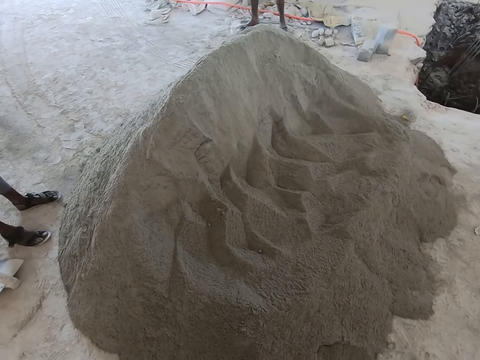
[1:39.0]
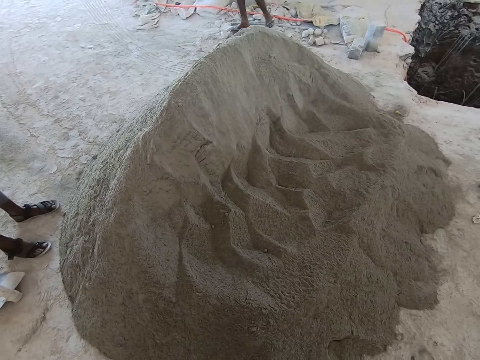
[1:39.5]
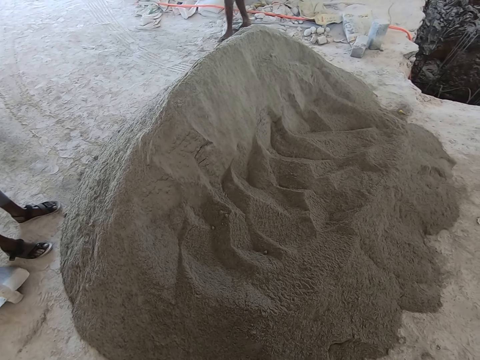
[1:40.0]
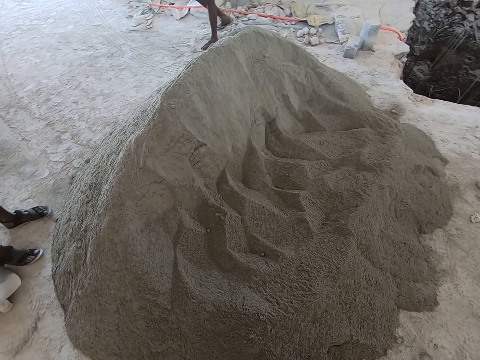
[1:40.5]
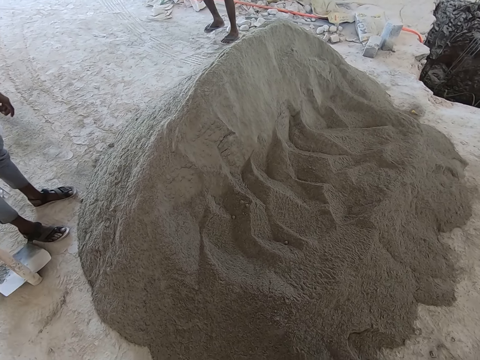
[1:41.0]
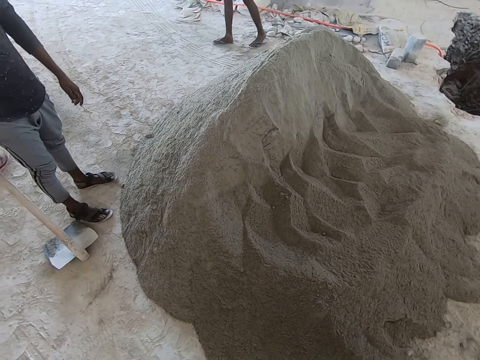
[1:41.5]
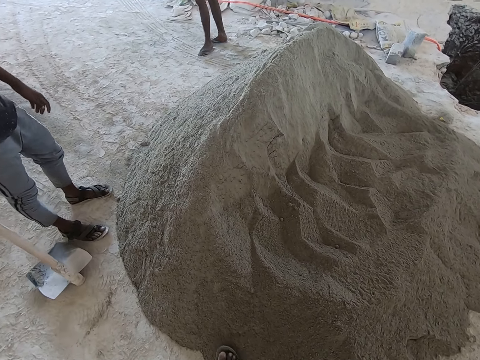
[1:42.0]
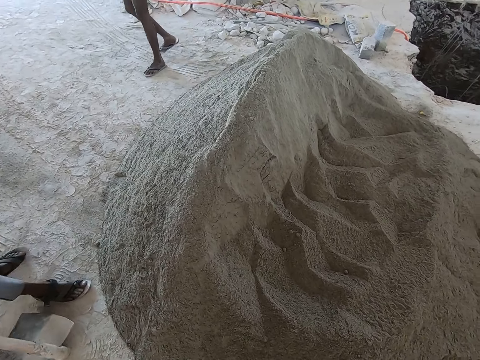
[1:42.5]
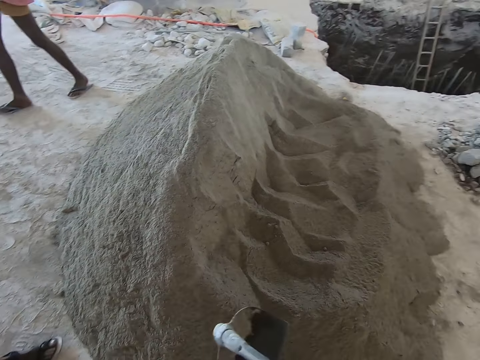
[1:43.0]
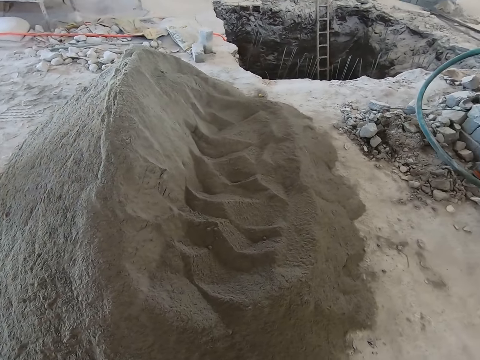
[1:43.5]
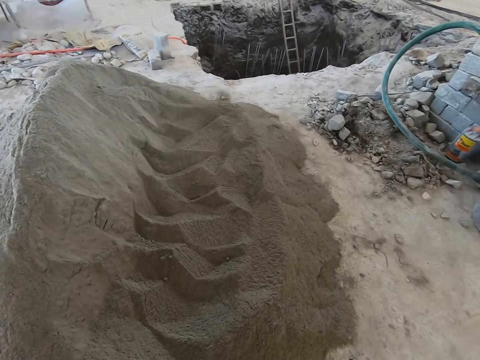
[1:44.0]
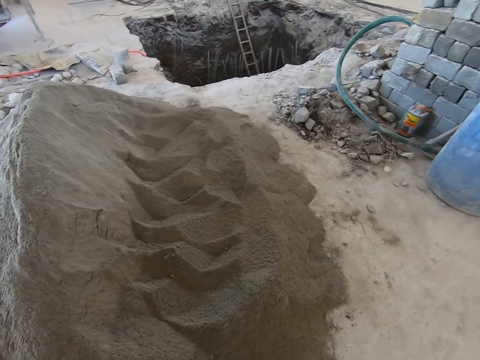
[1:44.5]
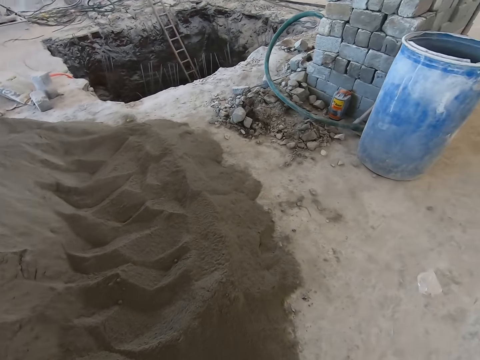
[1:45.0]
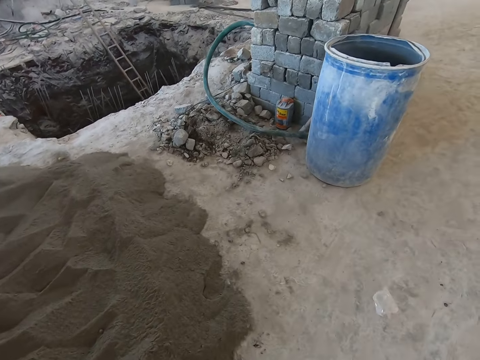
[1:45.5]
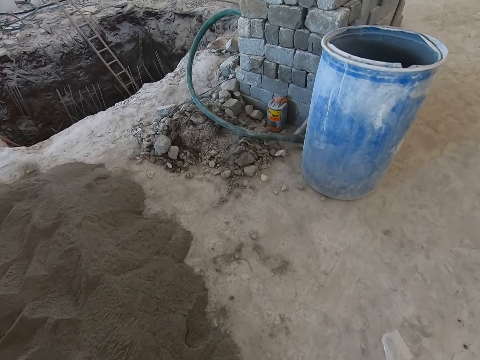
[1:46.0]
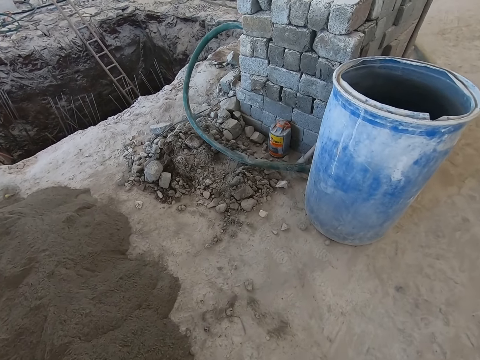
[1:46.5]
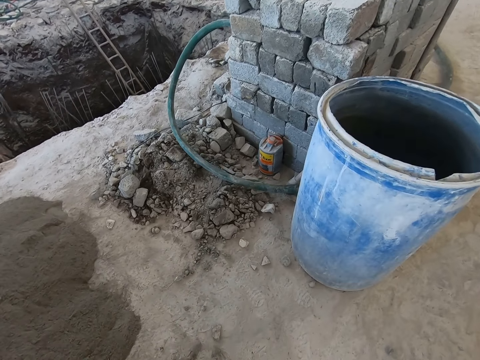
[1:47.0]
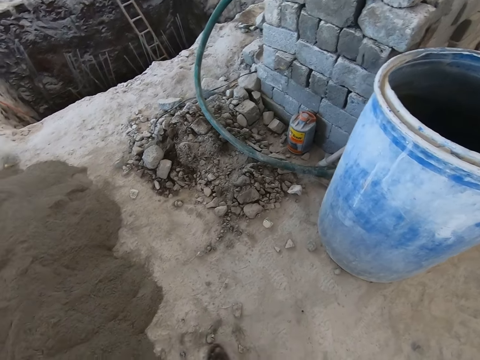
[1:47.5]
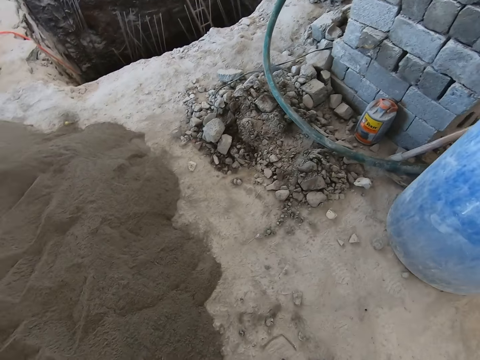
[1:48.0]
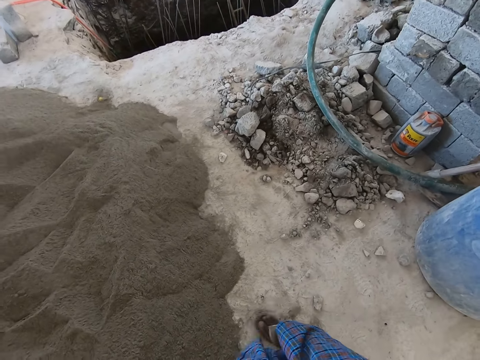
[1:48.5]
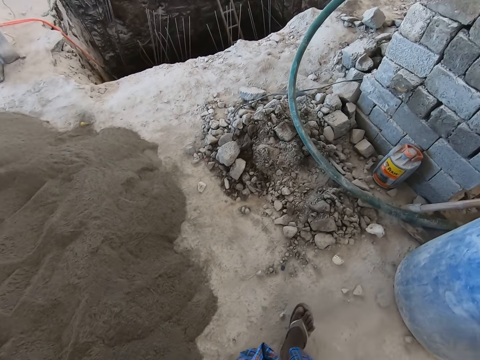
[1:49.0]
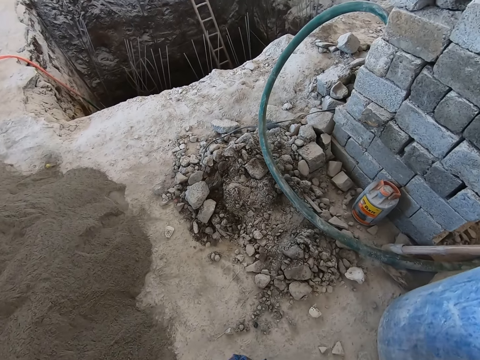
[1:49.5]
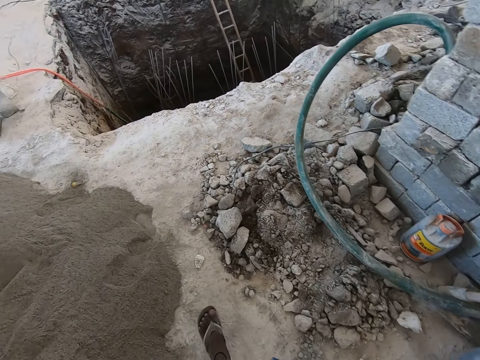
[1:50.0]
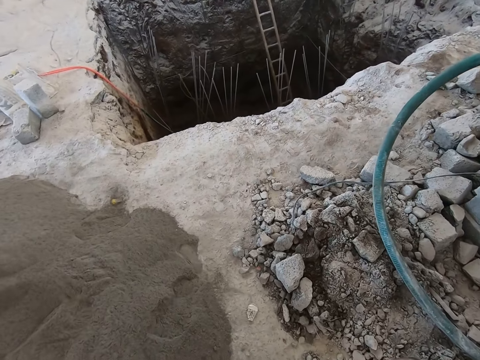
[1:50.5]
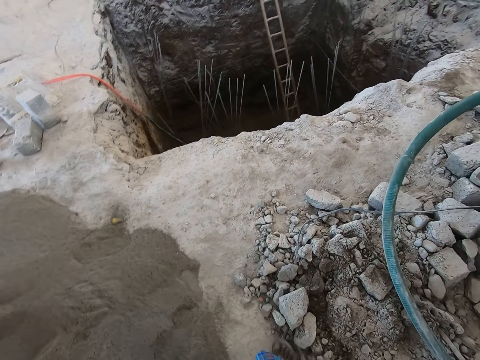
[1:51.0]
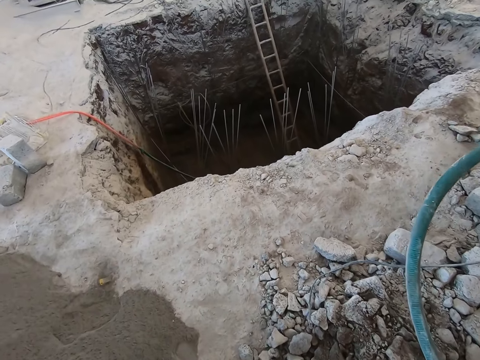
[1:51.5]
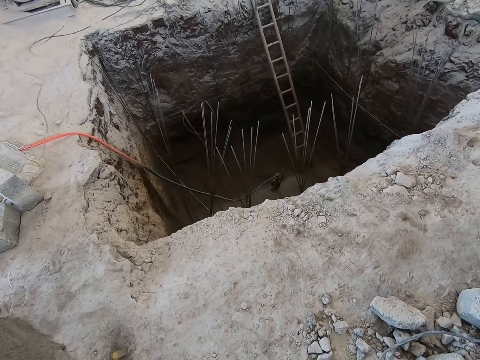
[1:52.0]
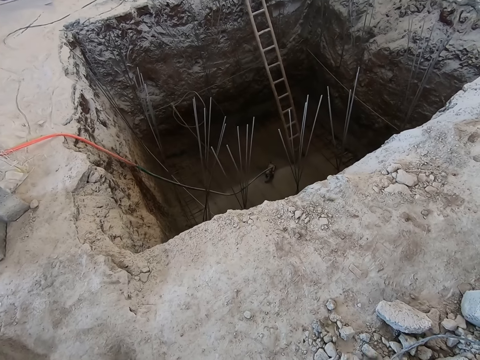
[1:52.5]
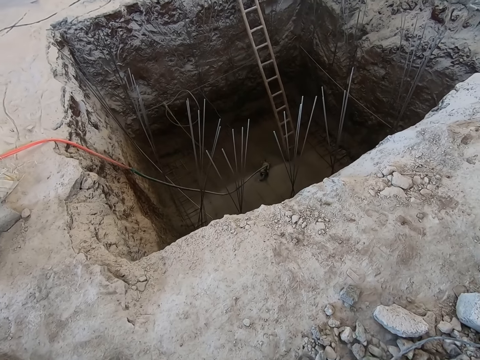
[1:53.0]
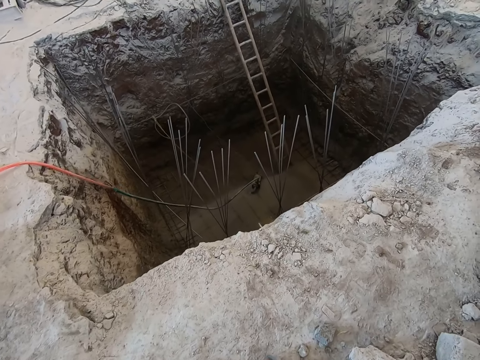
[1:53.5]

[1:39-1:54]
The camera wearer looks around. A man walks at the construction site. The camera wearer walks at the construction site. They kick stones on the ground with both legs. They speak to the man.

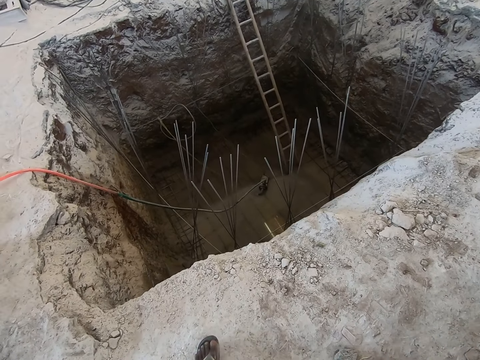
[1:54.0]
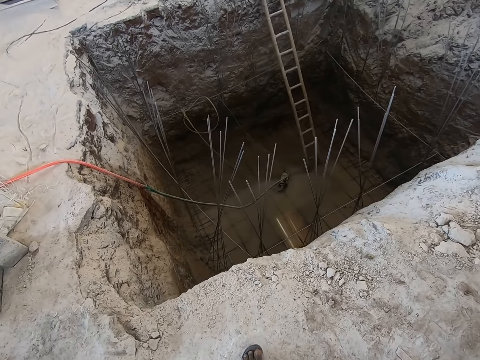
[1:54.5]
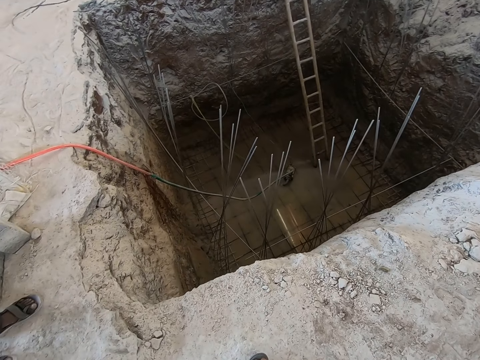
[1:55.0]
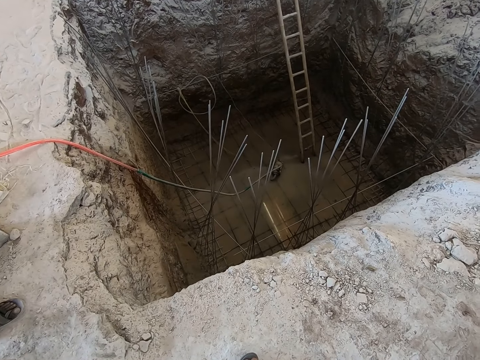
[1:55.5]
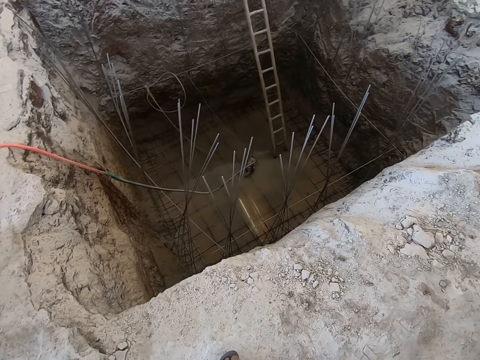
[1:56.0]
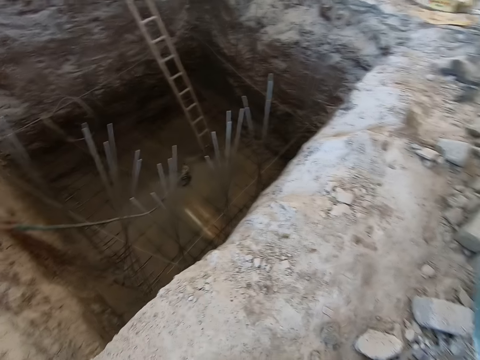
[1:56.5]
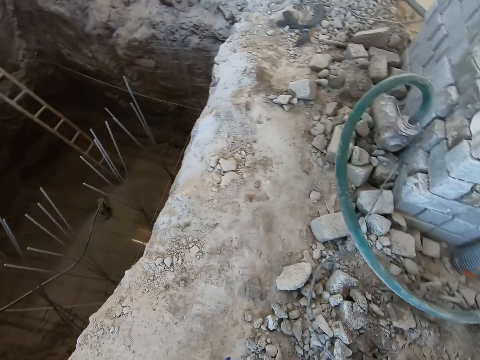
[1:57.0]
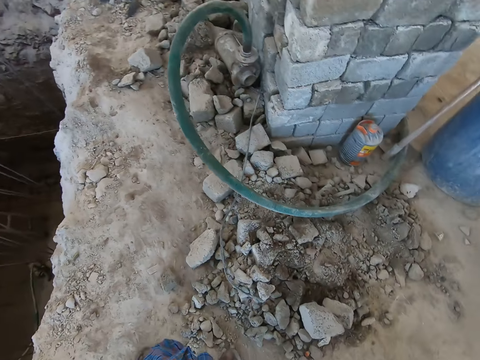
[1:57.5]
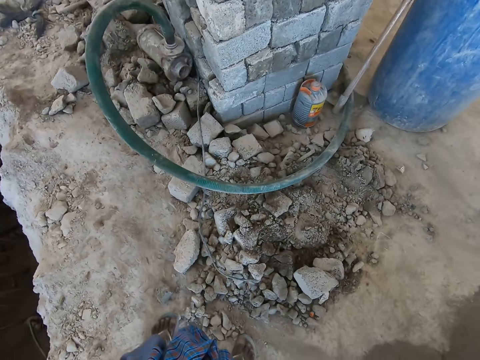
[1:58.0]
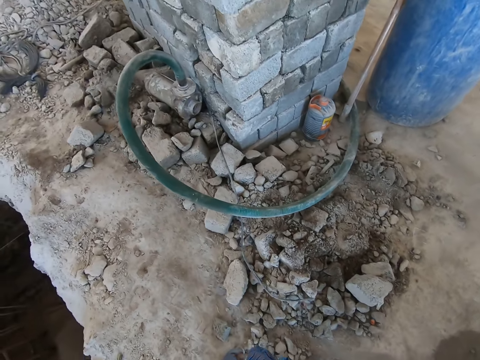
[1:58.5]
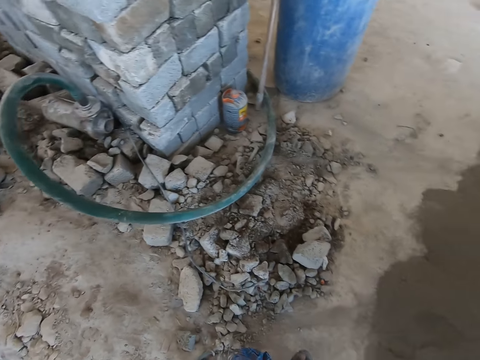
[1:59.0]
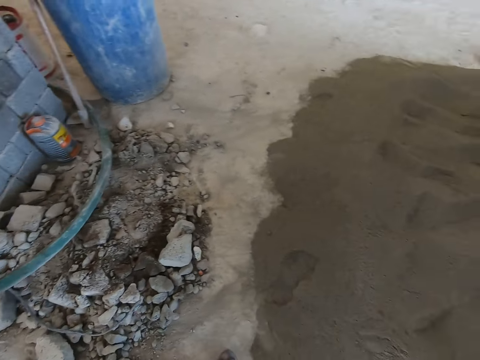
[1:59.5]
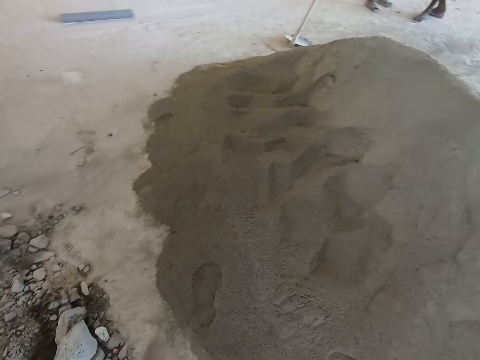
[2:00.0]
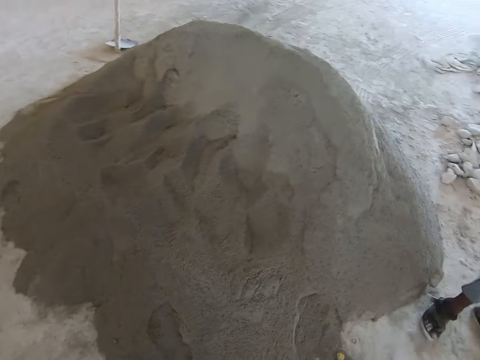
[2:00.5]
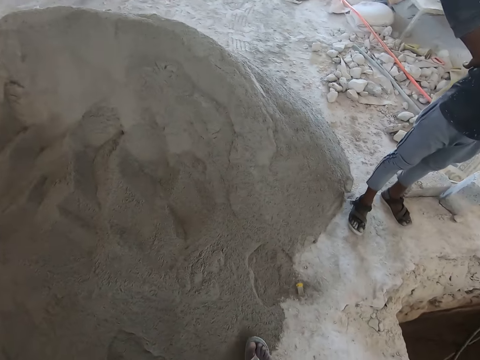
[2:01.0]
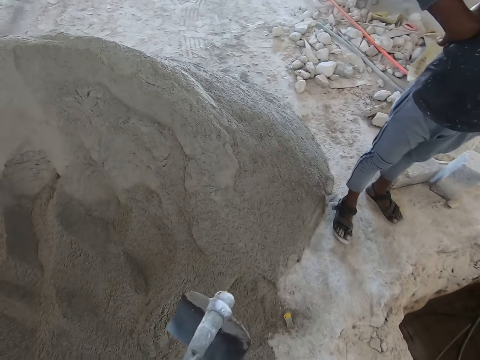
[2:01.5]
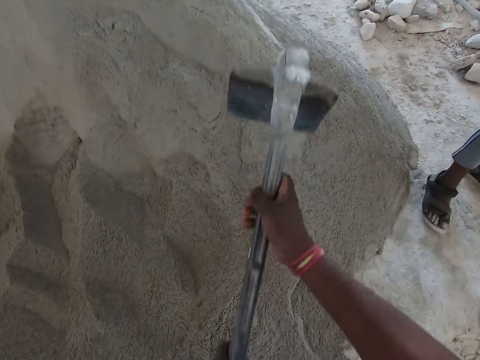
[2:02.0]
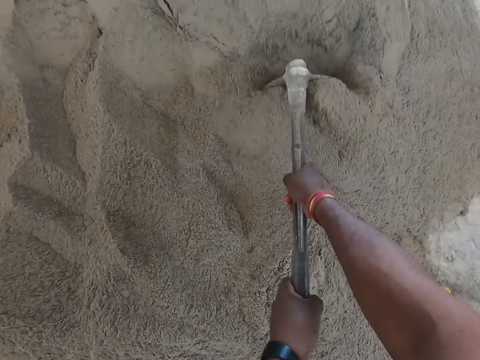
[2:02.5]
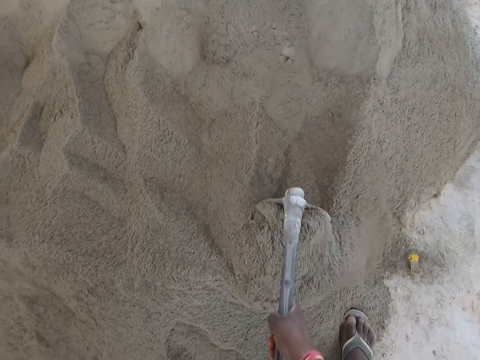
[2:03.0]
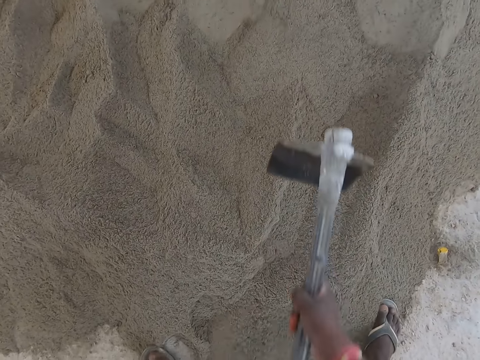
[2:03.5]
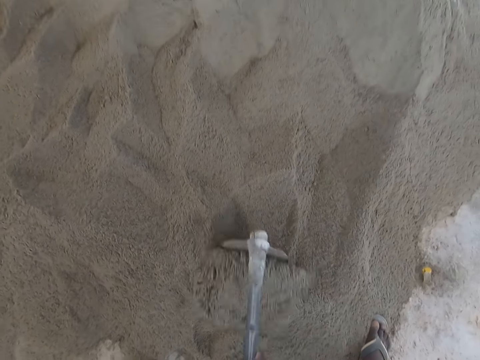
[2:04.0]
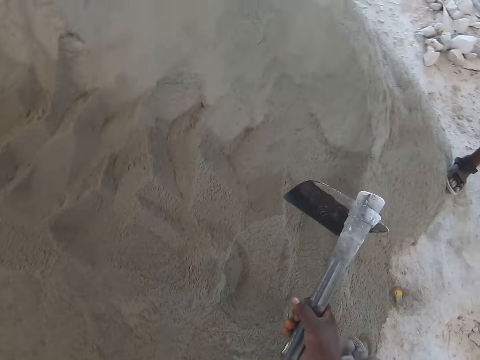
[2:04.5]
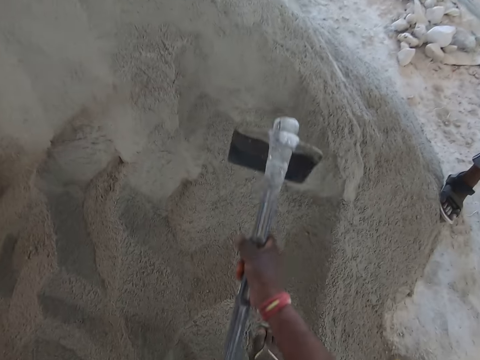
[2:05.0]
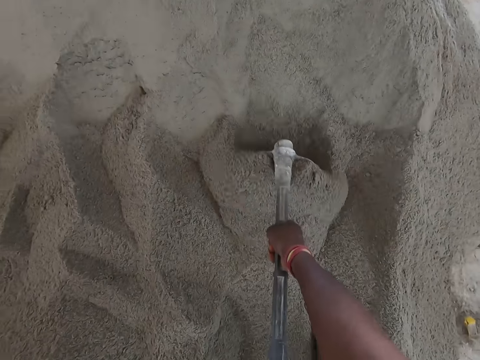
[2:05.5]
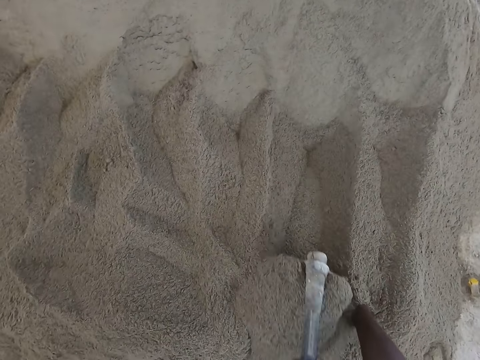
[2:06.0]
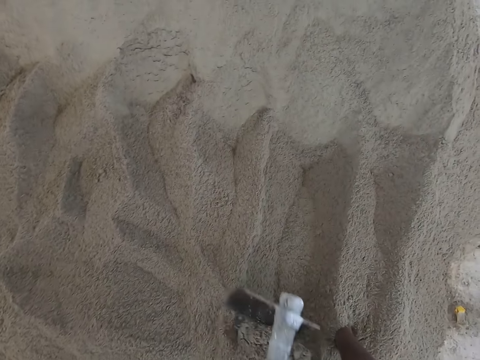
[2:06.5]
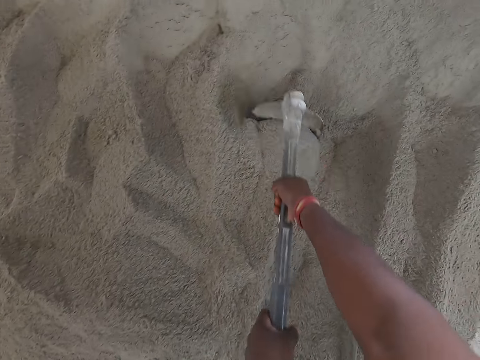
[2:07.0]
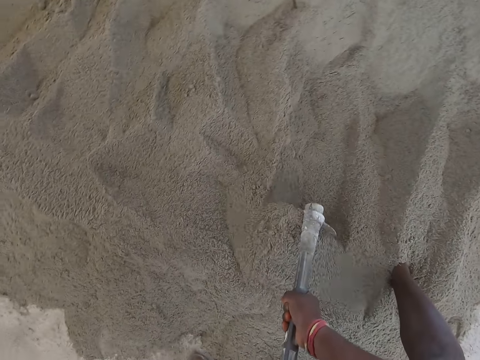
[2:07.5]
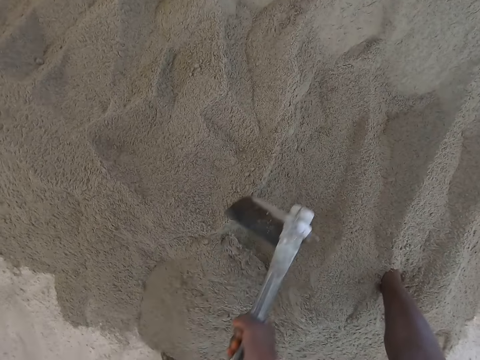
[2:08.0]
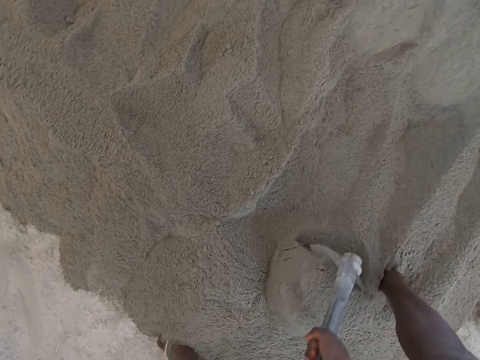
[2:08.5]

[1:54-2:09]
The camera wearer scoops sand in the sand pile on the floor with the hoe with both hands. They move cement with the hoe.
